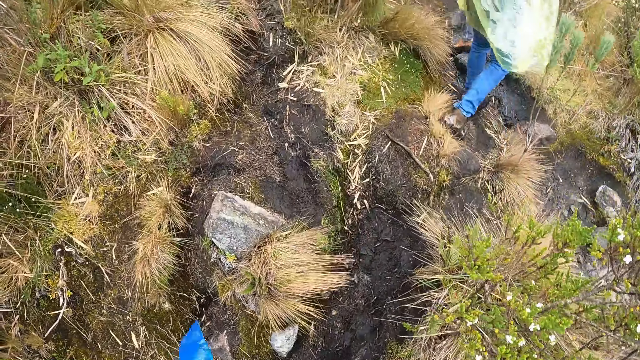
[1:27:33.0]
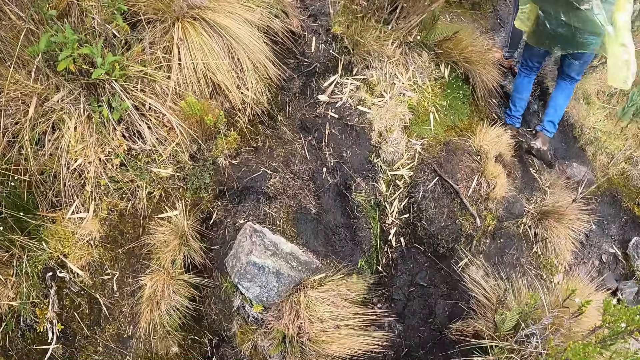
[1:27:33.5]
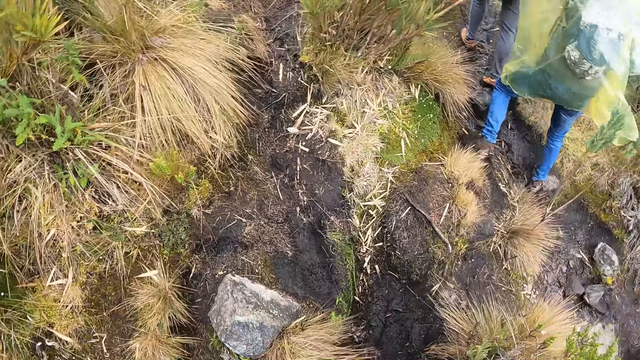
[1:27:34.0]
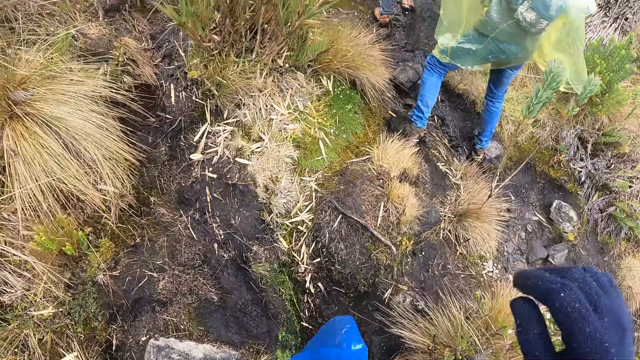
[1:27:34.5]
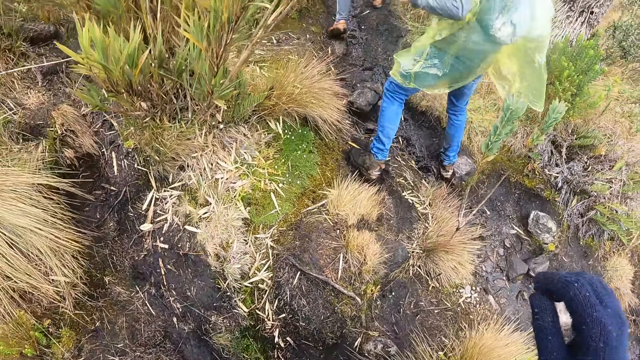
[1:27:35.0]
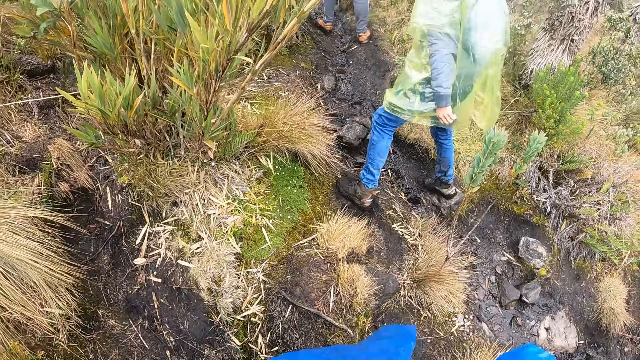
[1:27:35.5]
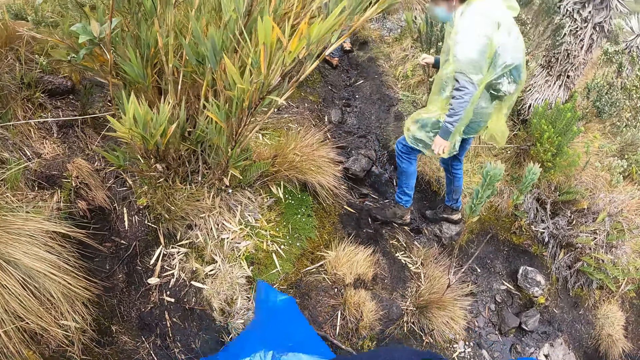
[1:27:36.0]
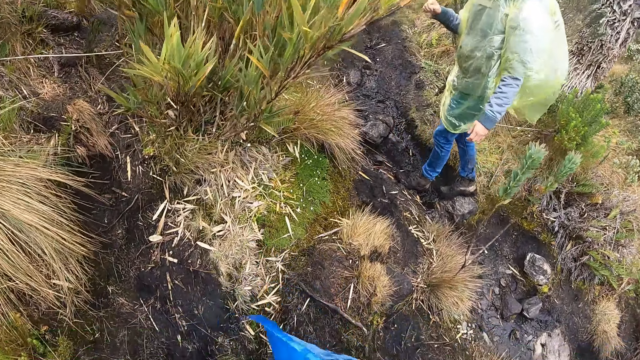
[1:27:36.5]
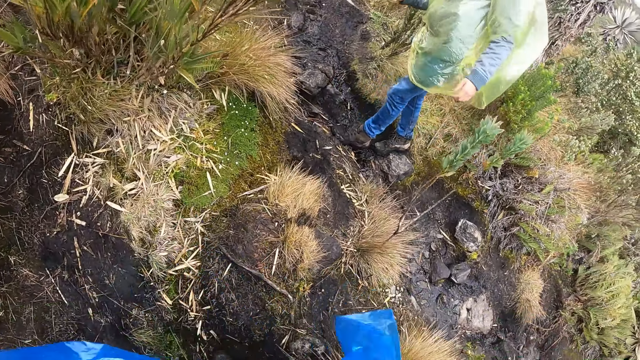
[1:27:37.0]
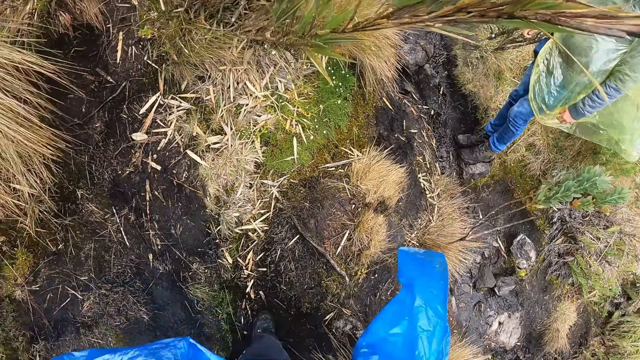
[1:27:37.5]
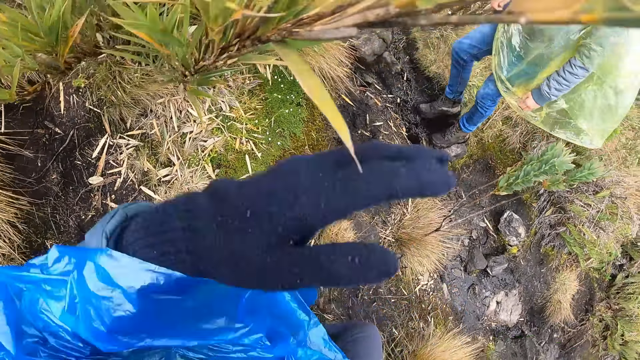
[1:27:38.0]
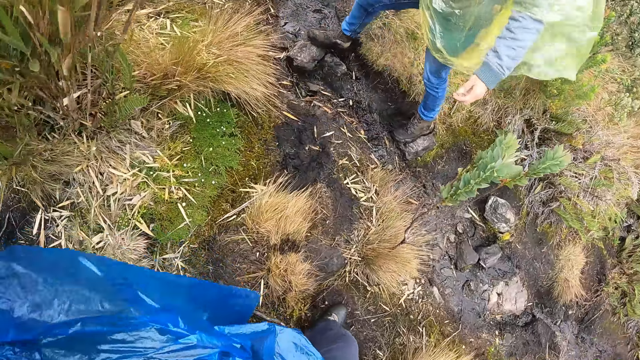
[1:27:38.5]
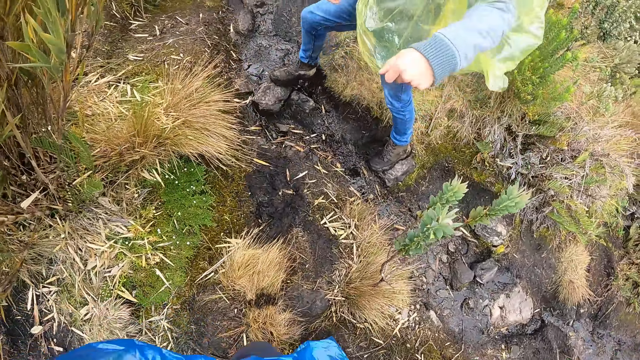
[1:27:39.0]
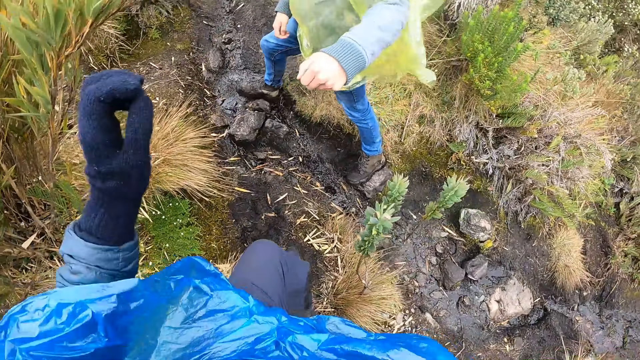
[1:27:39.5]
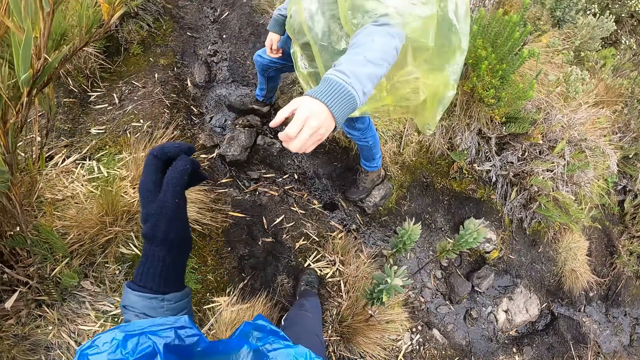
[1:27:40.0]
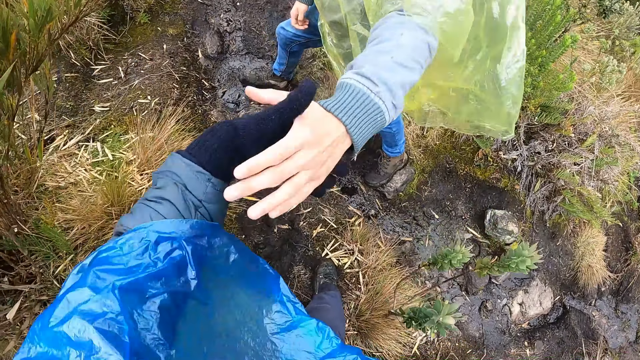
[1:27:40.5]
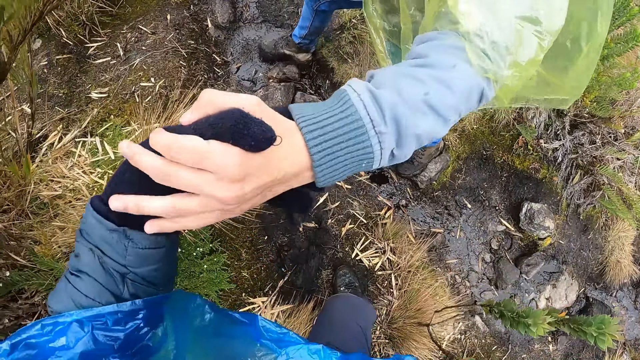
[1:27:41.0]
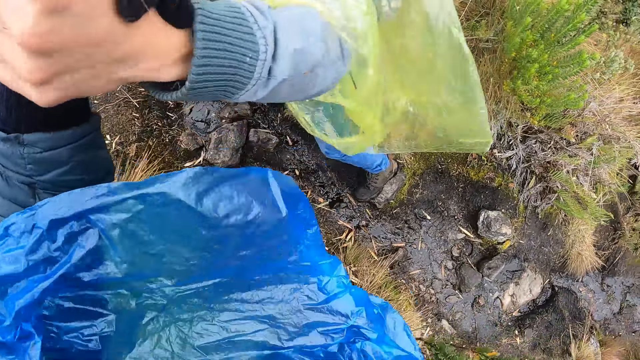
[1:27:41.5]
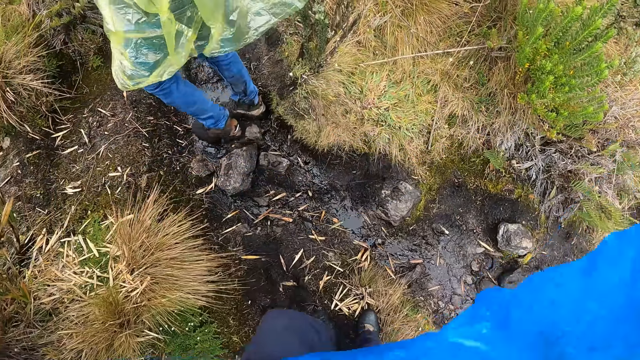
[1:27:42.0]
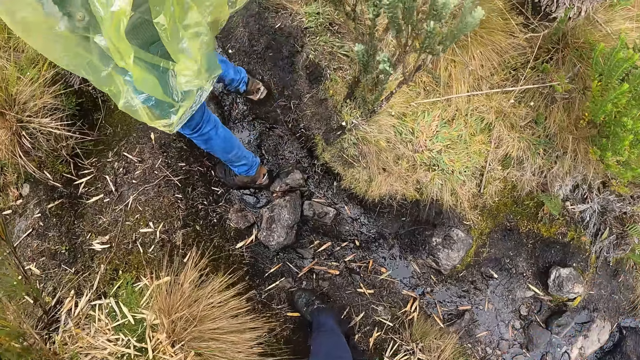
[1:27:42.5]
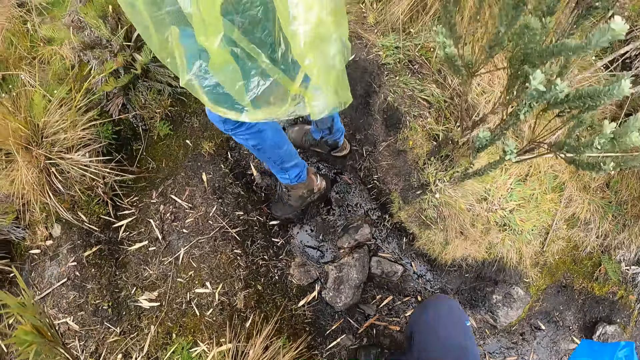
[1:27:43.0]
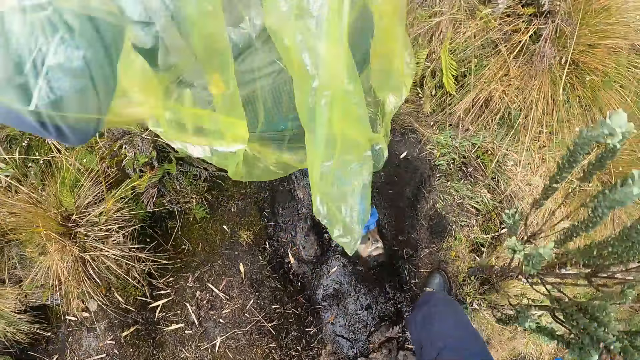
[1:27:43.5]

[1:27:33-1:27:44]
The camera wearer raises the right hand. She lowers the right hand. She interacts with a man. She brushes off some grass with her left hand. She lowers the left hand. The man pulls the camera wearer by her right hand with his right hand.

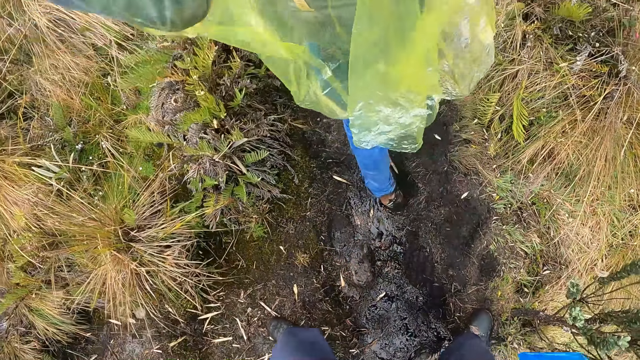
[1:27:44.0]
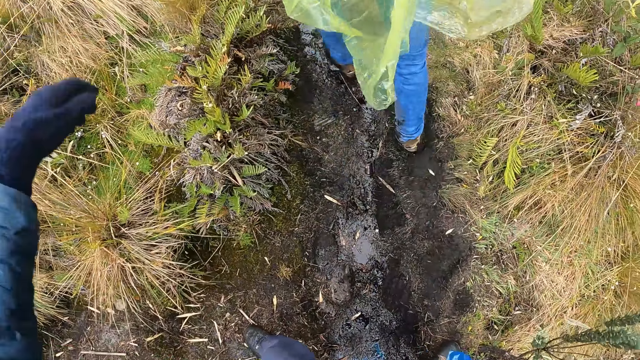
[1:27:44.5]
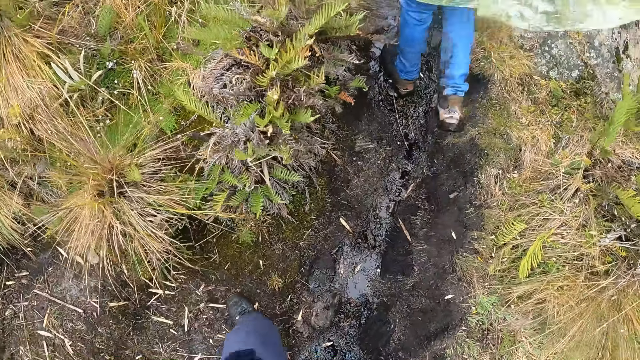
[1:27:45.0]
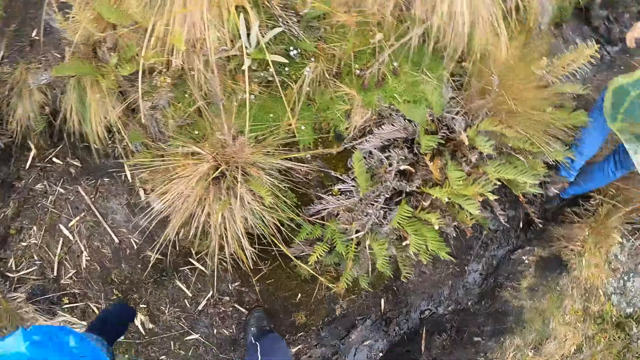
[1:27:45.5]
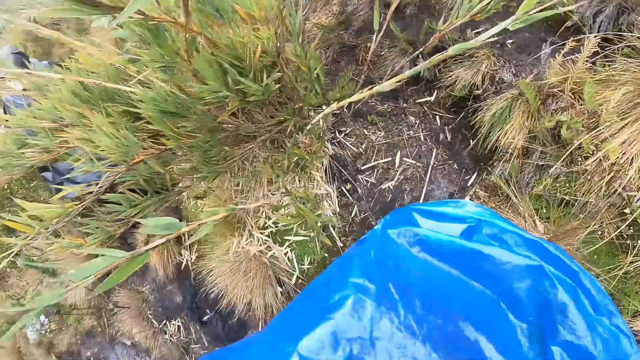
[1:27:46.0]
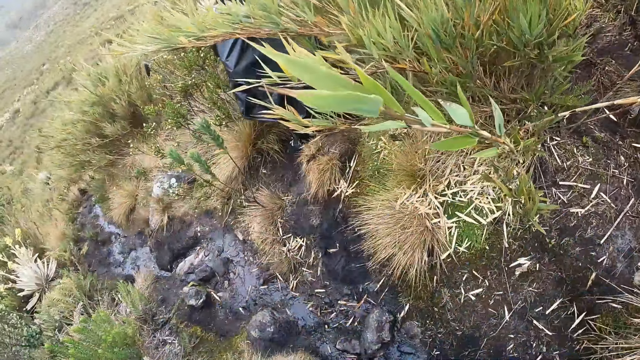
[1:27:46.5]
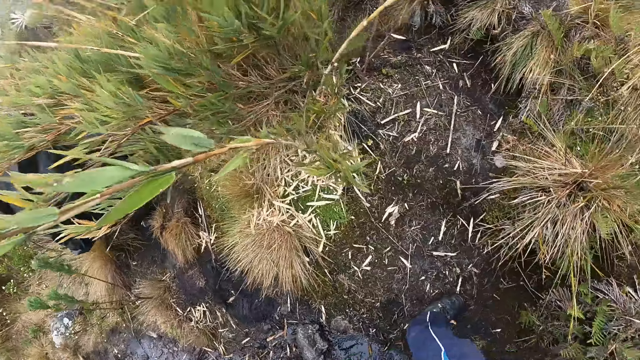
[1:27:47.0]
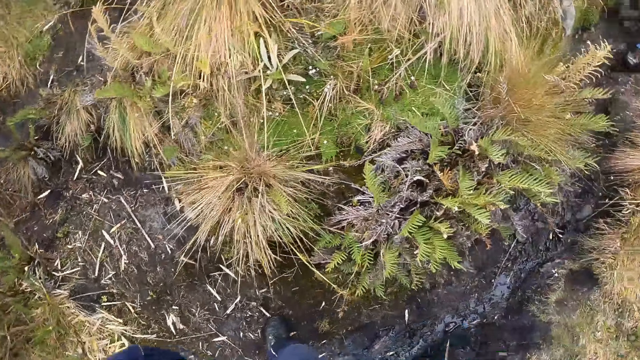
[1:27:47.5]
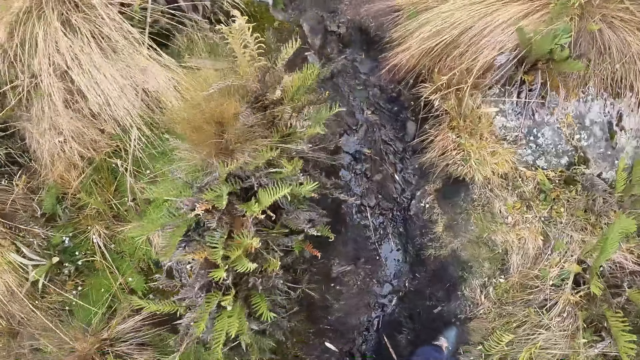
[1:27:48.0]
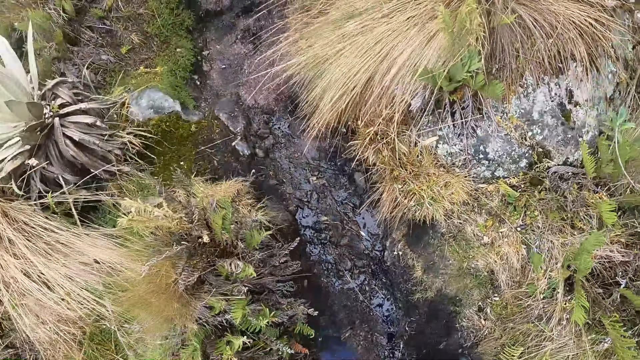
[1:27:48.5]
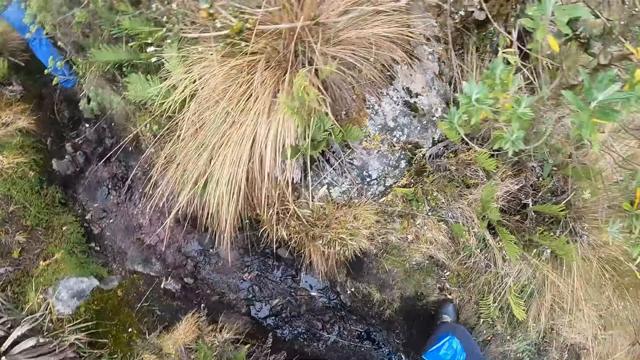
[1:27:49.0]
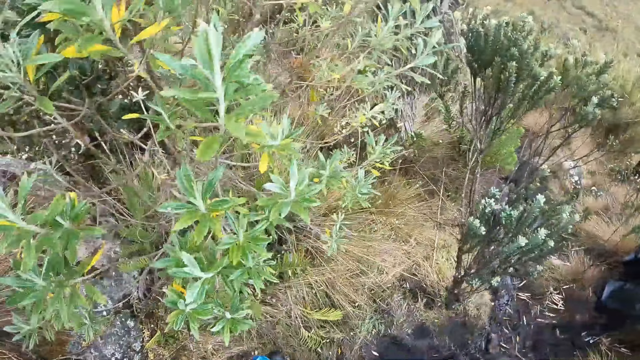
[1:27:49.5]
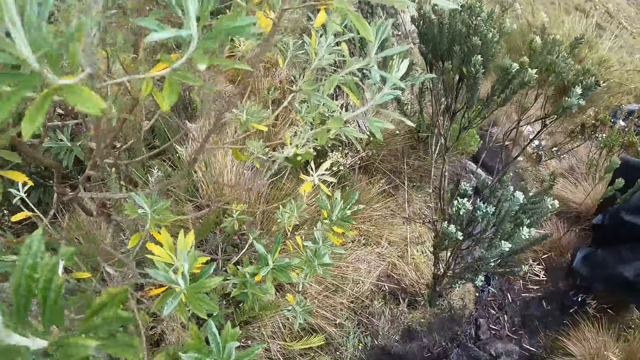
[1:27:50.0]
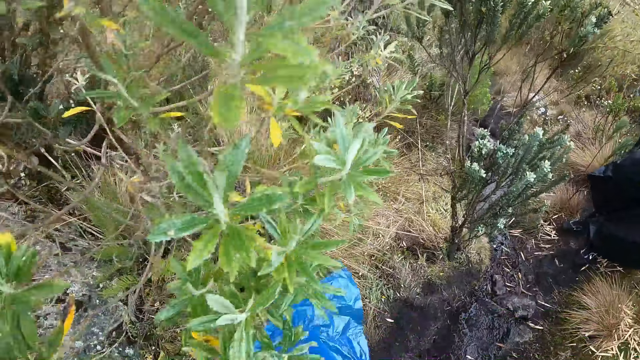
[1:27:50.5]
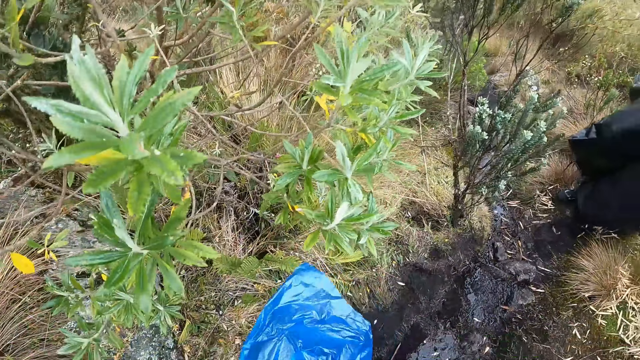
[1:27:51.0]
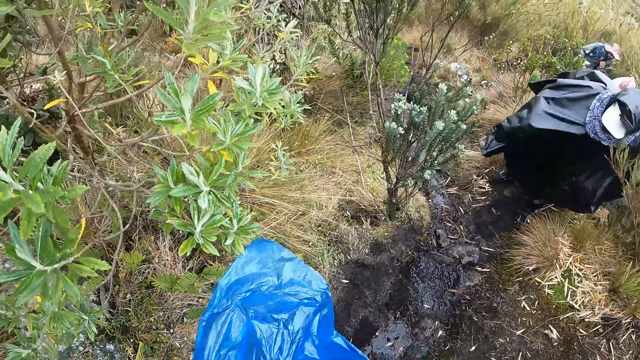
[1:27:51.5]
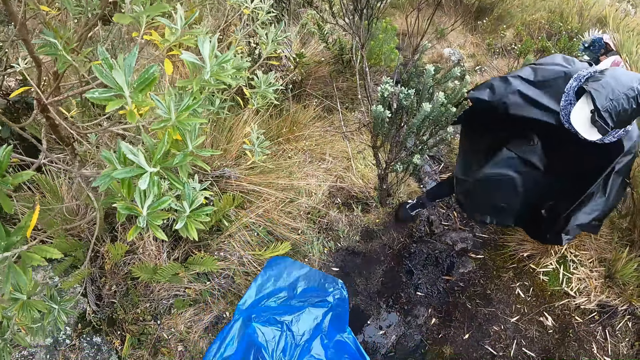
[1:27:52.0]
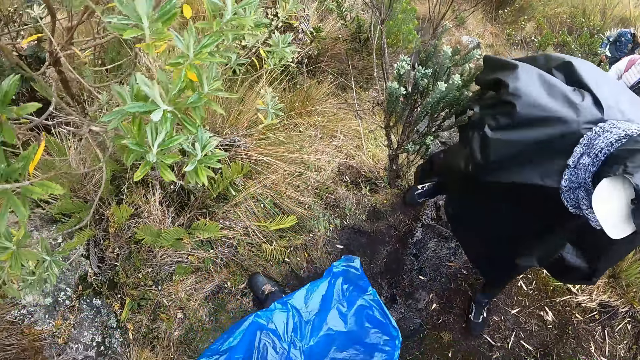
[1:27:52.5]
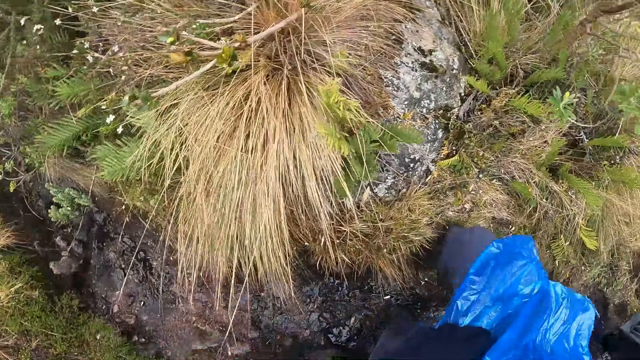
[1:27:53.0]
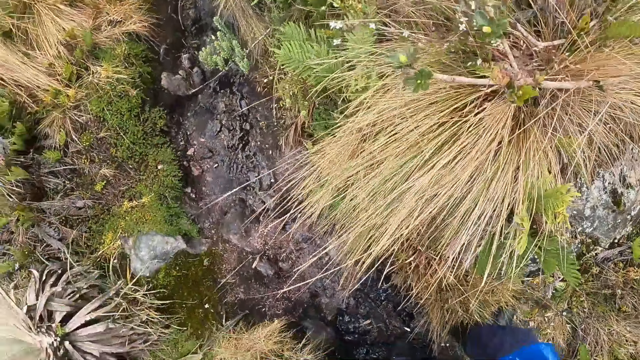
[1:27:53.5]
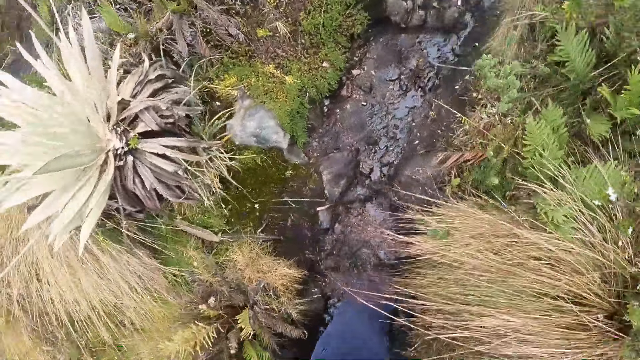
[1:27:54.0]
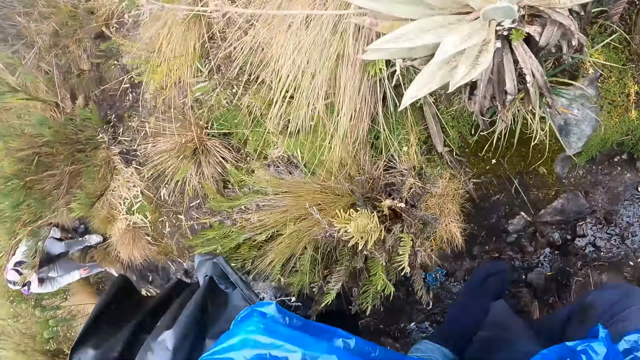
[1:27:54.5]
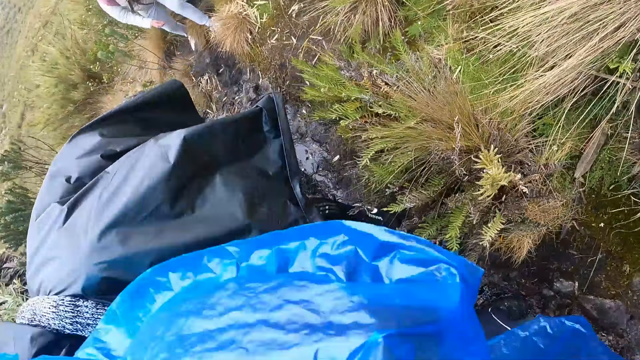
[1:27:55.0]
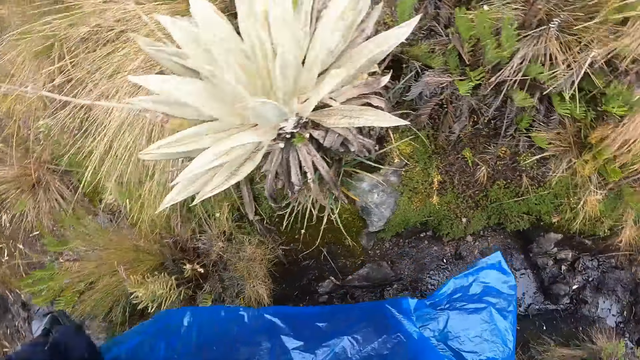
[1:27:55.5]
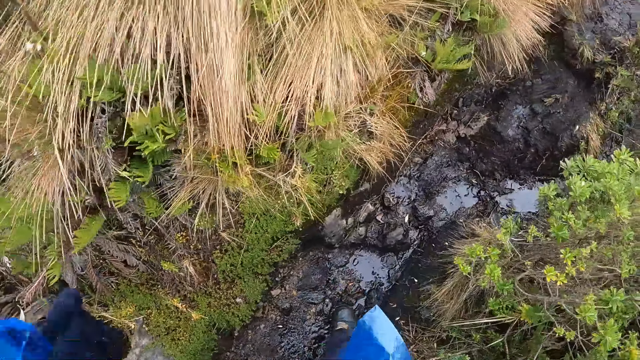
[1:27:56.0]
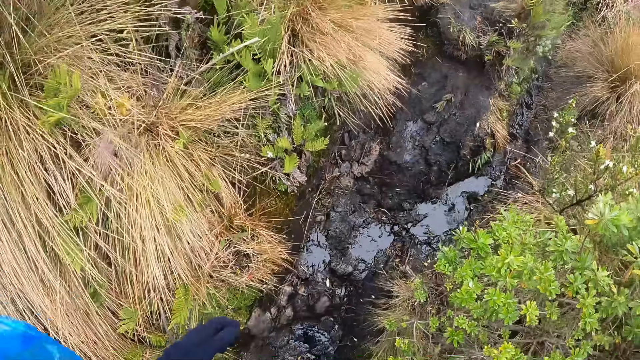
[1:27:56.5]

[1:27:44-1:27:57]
The camera wearer looks around the grassland. They look around the grassland again.
